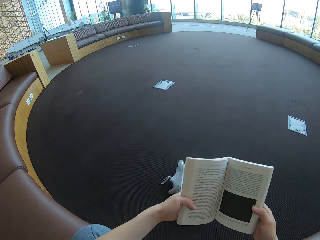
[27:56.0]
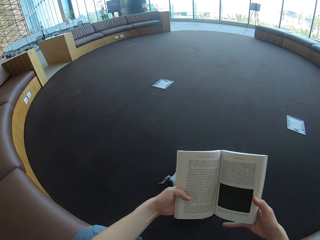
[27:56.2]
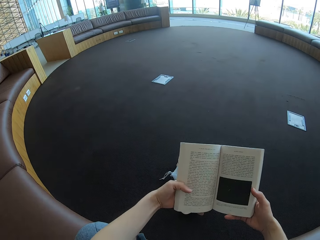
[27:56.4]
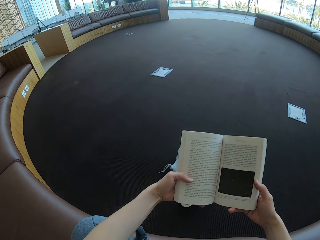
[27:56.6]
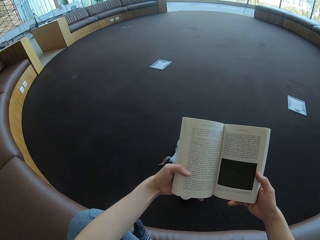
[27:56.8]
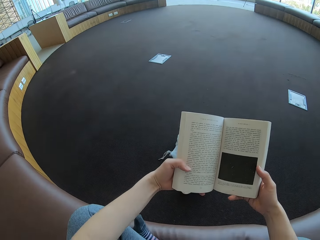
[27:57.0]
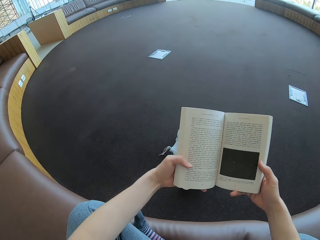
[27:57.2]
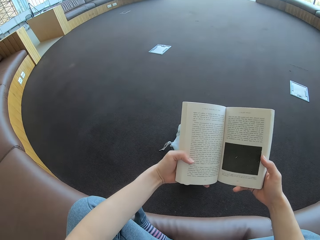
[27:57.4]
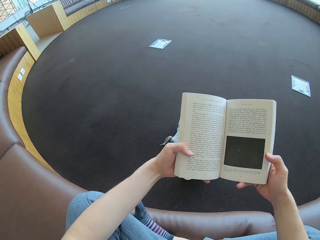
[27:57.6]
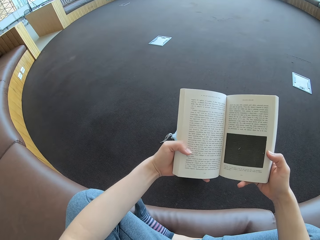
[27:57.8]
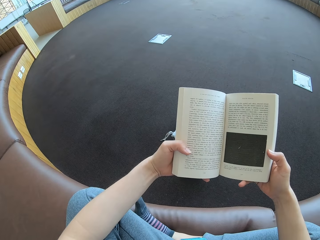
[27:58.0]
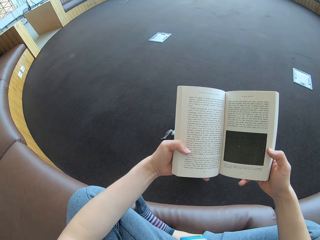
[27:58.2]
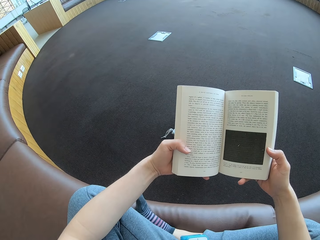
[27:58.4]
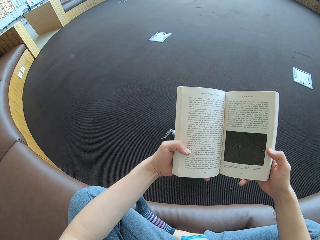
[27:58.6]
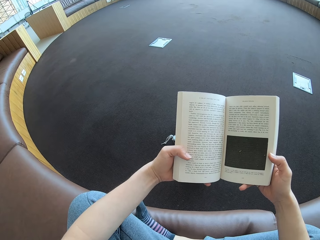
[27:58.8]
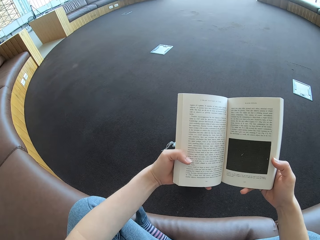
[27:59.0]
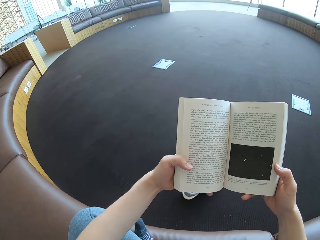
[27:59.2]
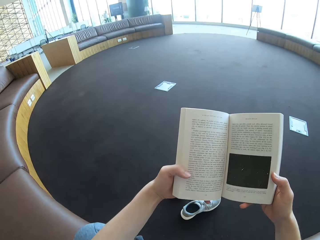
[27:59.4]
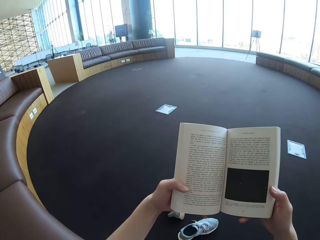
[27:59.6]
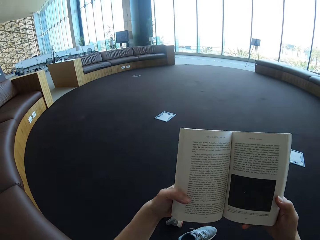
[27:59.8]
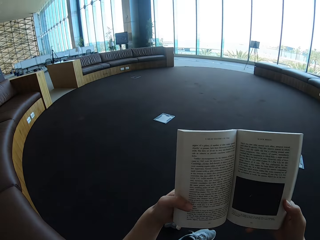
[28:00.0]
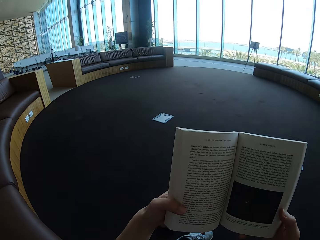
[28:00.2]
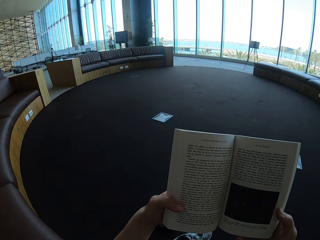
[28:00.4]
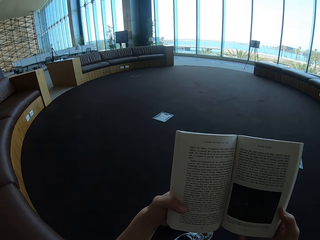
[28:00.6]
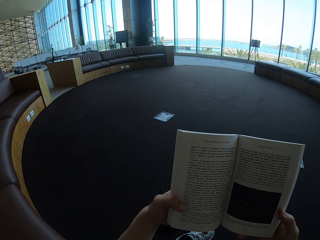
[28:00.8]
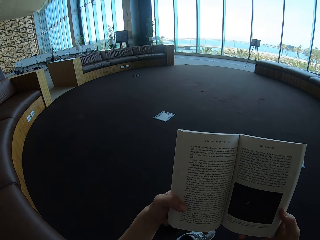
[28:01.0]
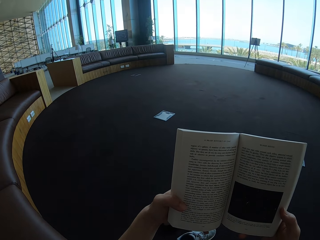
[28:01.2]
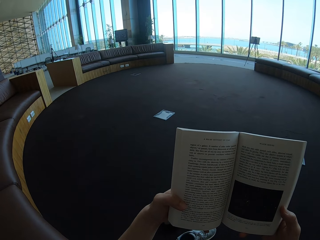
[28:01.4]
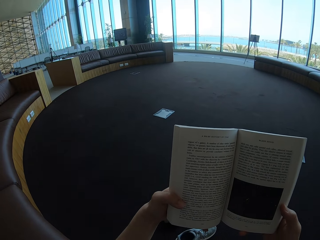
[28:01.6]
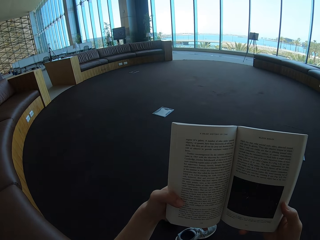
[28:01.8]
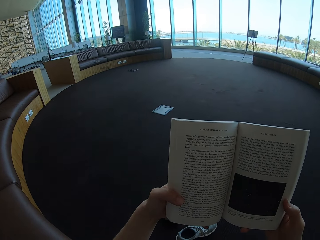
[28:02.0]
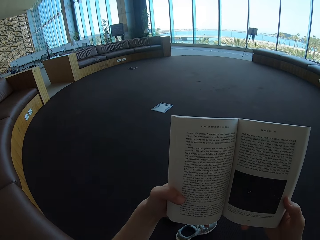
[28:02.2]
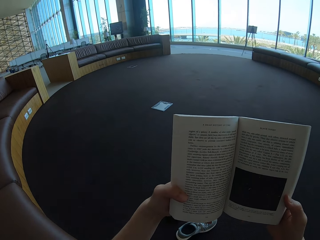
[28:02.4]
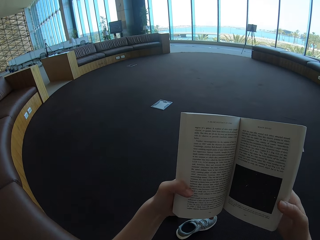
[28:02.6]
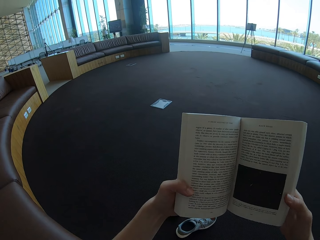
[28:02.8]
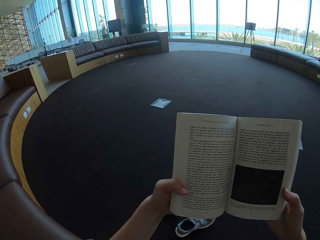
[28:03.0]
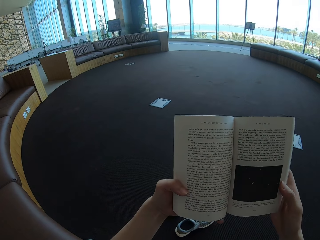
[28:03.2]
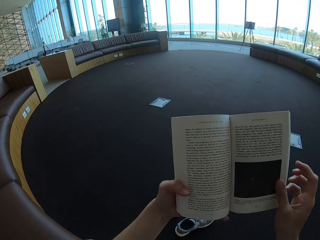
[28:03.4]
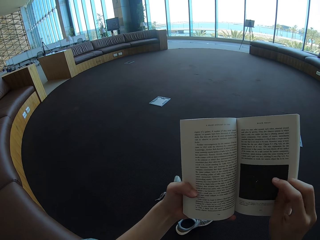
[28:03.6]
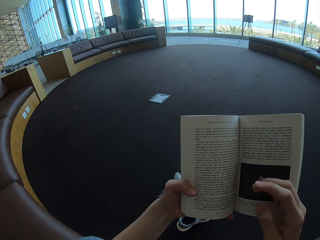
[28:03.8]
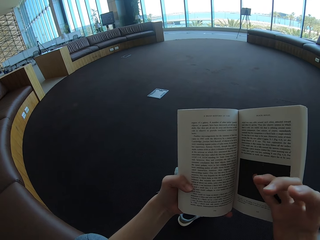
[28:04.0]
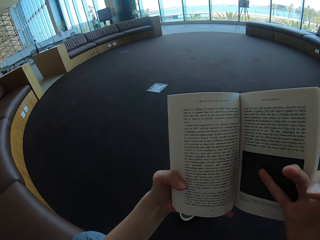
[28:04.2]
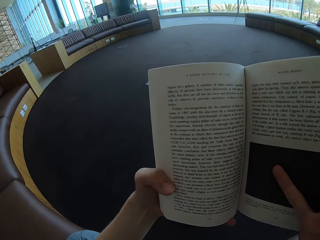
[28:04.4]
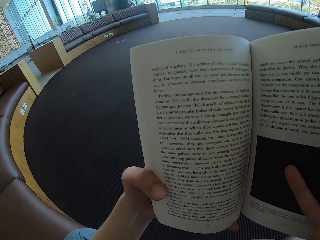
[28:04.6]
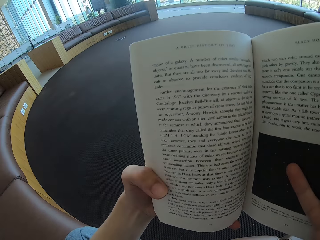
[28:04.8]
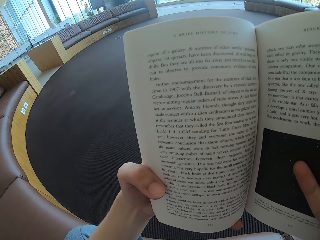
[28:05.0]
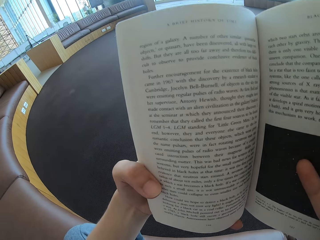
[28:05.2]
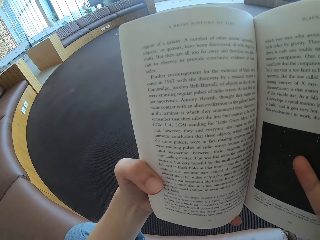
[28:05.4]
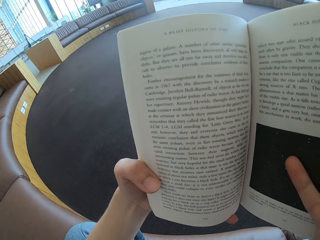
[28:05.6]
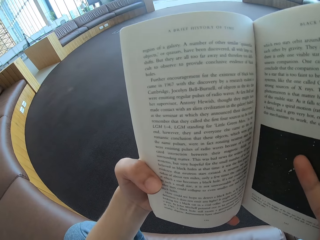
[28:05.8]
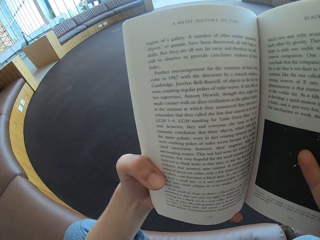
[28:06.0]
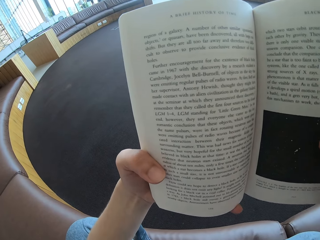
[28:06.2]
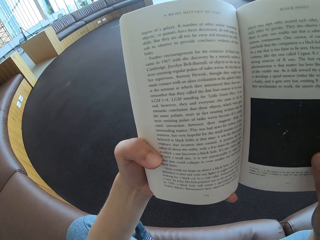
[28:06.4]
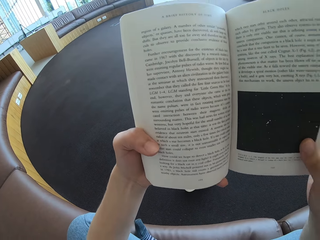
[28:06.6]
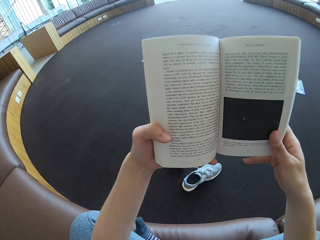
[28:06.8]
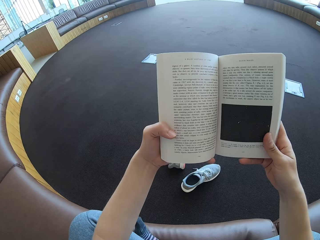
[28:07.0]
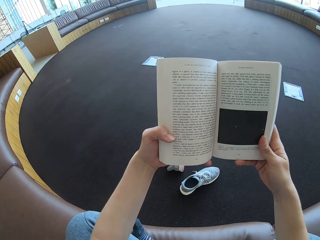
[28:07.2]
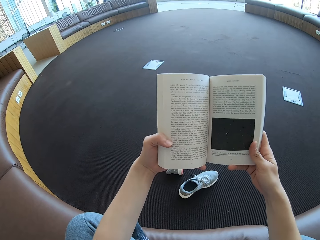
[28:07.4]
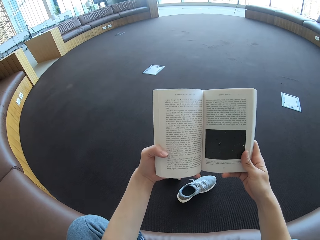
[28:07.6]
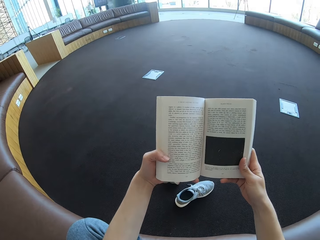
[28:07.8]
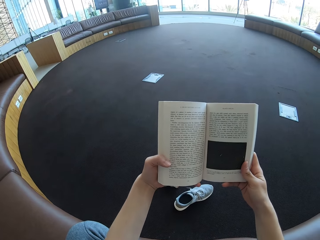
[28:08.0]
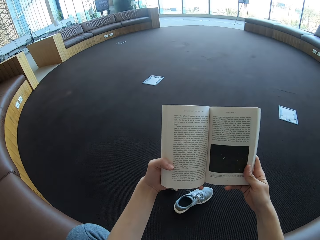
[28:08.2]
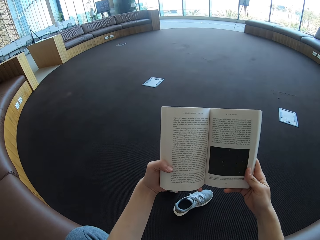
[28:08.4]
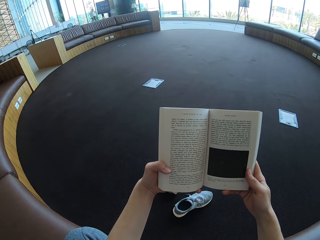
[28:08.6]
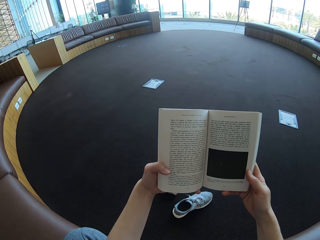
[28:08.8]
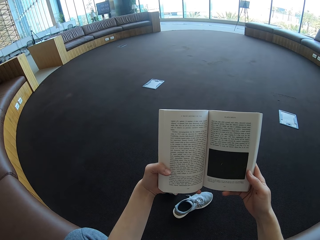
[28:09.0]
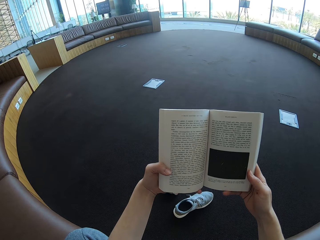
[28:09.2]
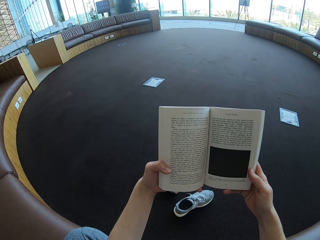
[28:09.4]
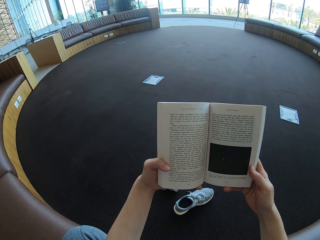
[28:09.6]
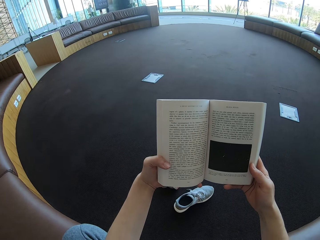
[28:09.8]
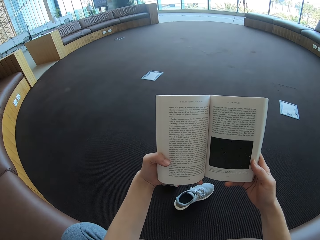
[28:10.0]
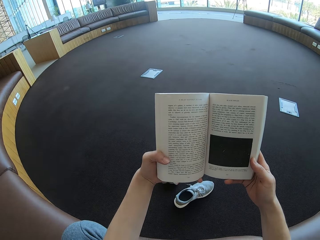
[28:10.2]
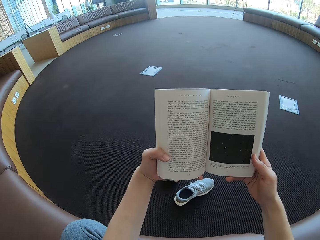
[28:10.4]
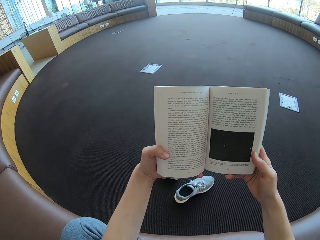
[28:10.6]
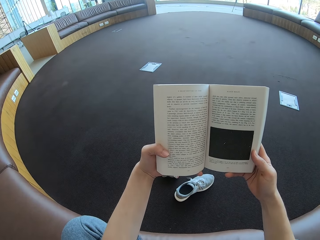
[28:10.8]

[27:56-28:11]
The camera wearer holds the story book with both hands. They read the book. They read the story book. They look close at the book. They read the book. They hold the story book with both hands.

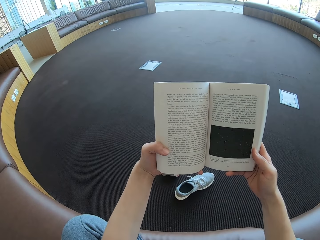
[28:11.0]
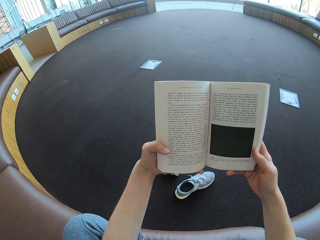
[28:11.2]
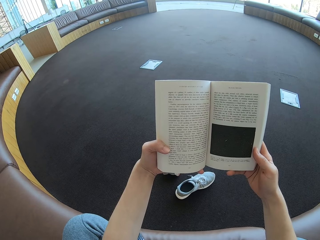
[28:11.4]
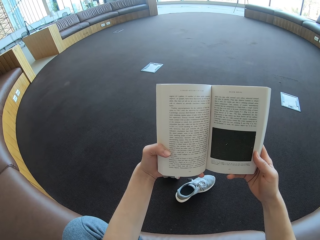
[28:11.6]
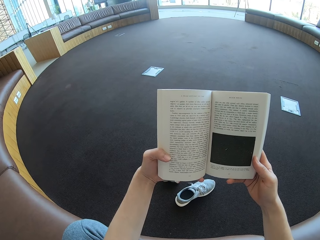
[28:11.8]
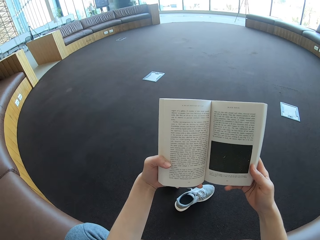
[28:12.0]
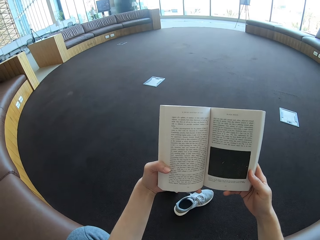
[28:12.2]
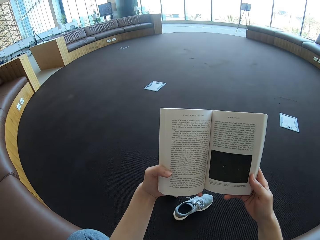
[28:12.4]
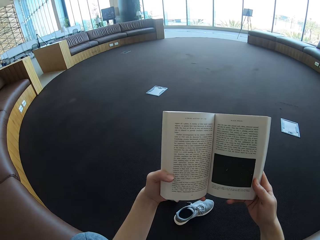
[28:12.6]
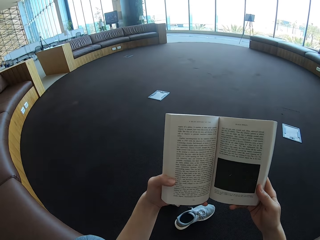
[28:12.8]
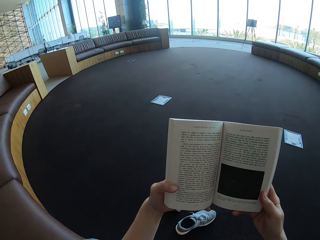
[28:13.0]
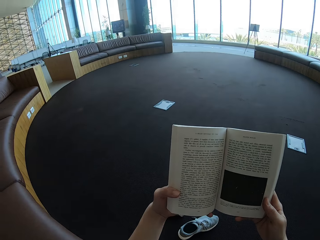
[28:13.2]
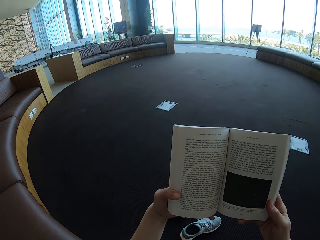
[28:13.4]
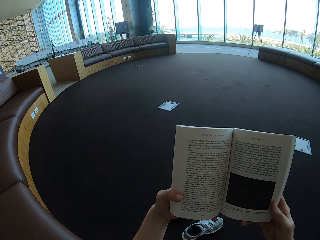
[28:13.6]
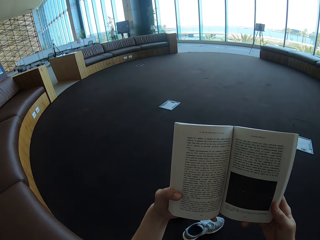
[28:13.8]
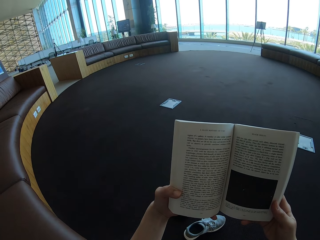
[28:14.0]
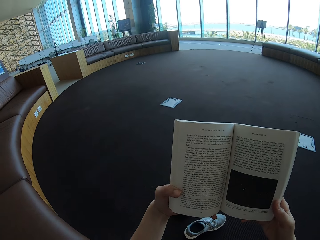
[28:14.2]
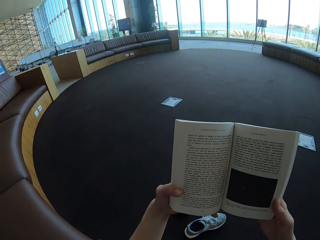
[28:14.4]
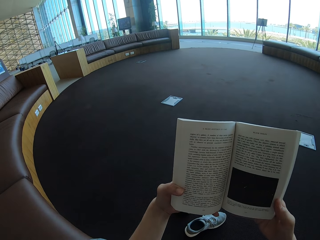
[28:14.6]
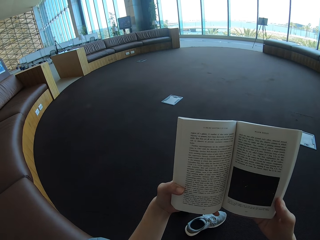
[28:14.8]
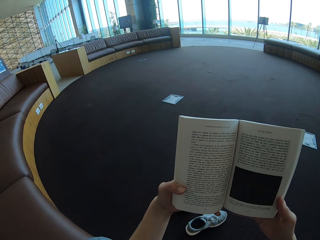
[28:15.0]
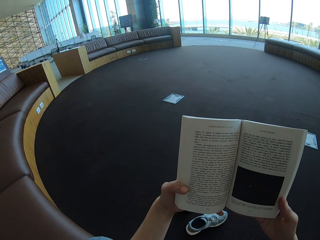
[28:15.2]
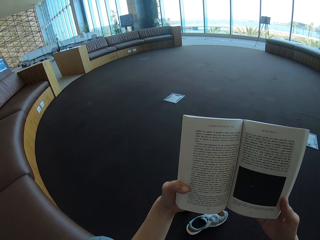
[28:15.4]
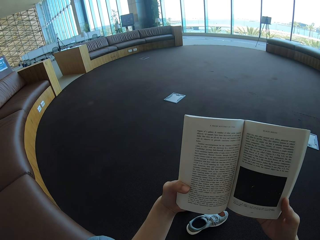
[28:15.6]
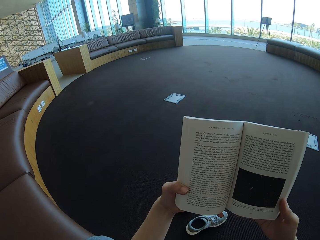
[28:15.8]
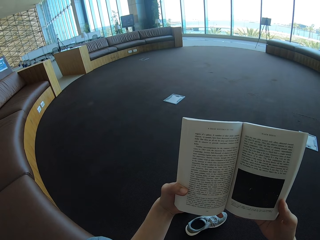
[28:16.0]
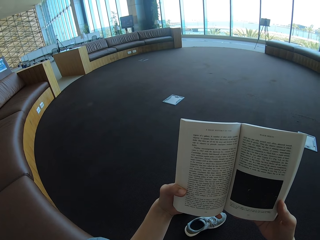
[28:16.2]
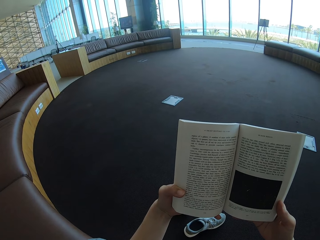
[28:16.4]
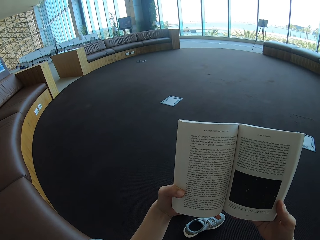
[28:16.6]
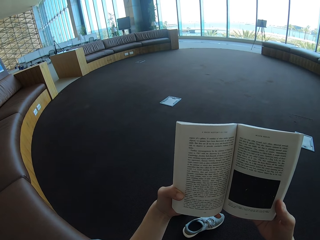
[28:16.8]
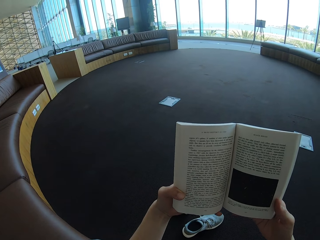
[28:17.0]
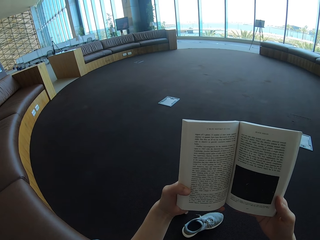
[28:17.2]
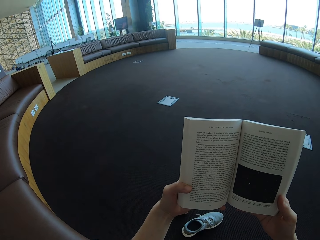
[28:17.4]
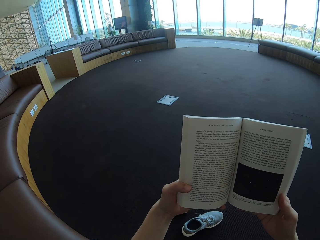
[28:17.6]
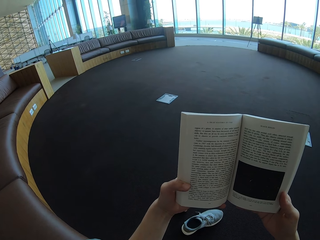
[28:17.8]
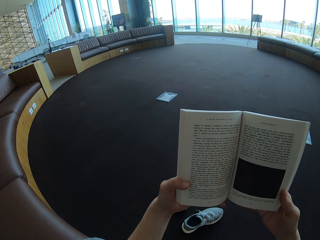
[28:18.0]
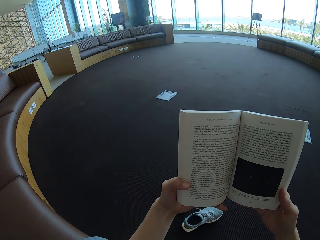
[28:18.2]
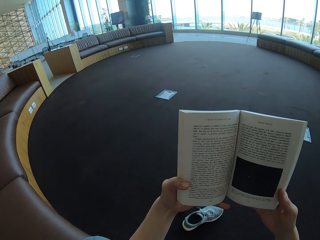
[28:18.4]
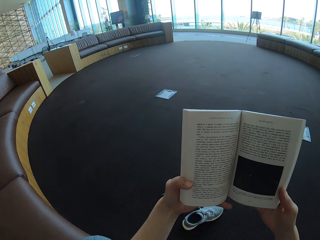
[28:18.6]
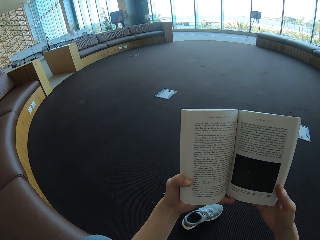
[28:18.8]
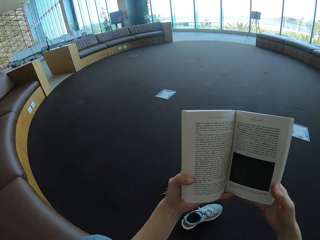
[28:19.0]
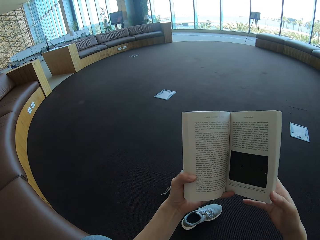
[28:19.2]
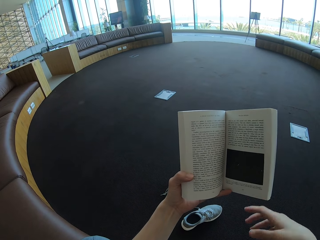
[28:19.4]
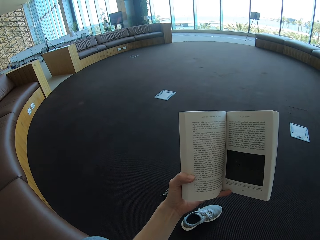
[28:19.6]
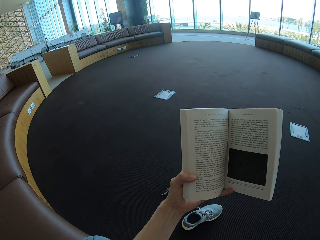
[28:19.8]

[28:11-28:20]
The camera wearer reads the story book.
